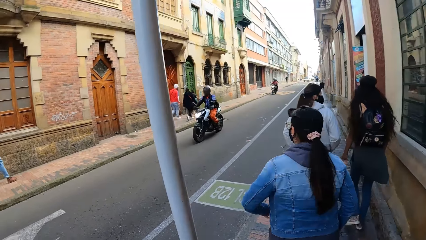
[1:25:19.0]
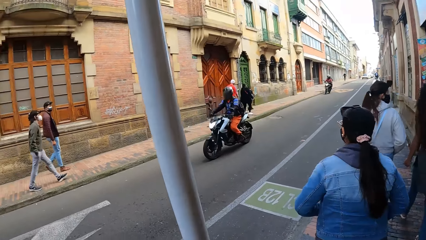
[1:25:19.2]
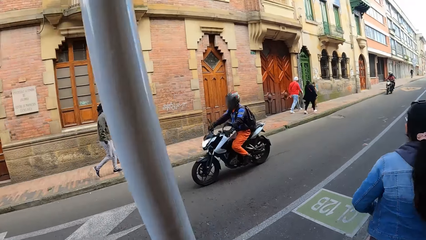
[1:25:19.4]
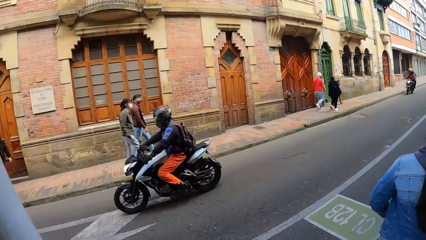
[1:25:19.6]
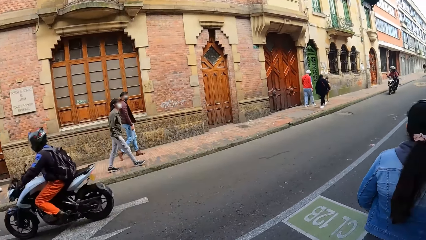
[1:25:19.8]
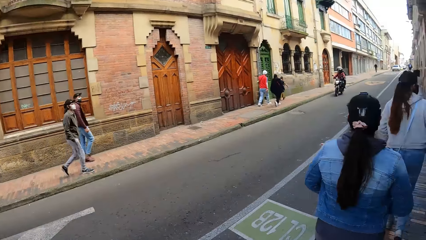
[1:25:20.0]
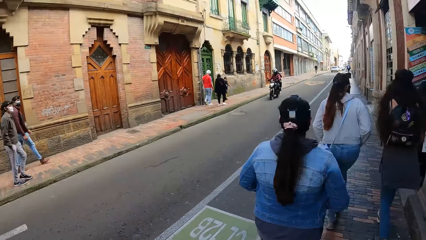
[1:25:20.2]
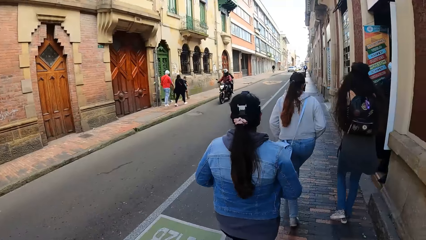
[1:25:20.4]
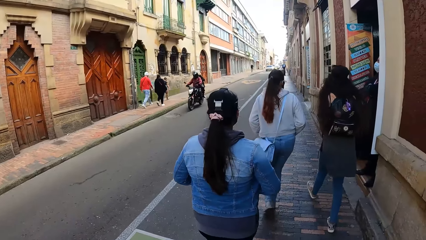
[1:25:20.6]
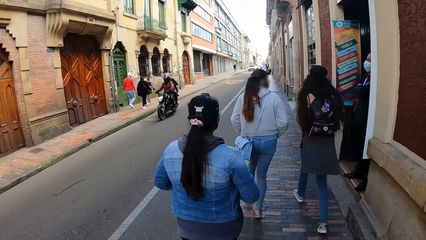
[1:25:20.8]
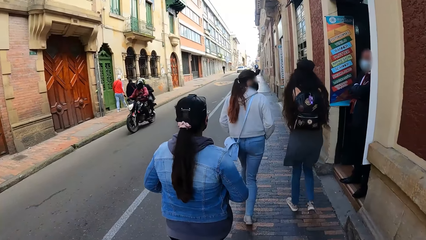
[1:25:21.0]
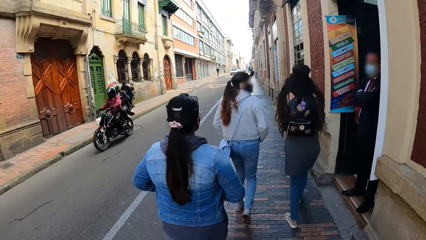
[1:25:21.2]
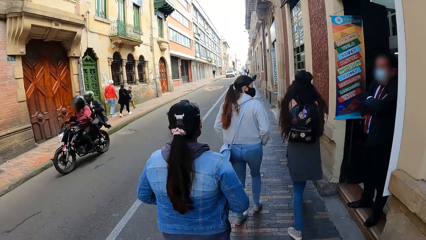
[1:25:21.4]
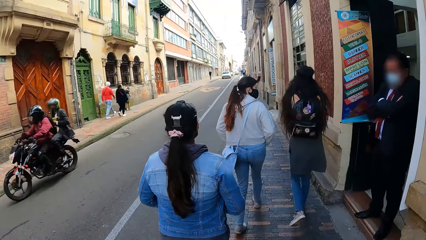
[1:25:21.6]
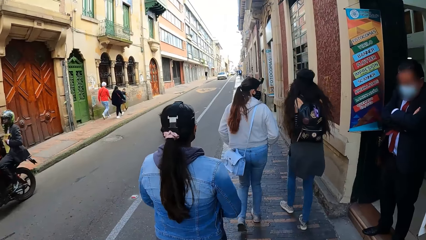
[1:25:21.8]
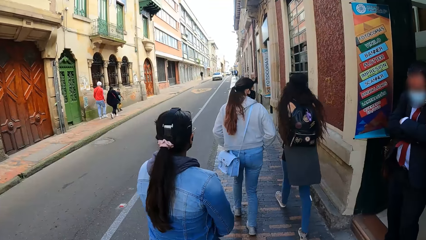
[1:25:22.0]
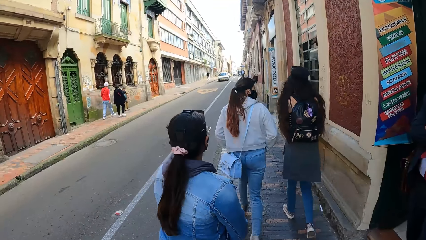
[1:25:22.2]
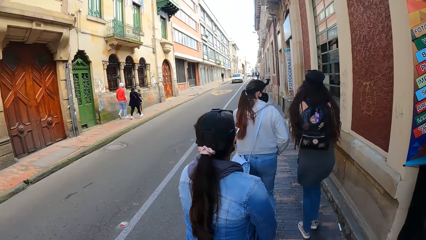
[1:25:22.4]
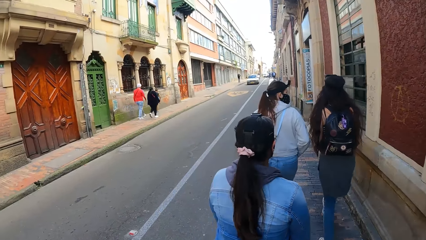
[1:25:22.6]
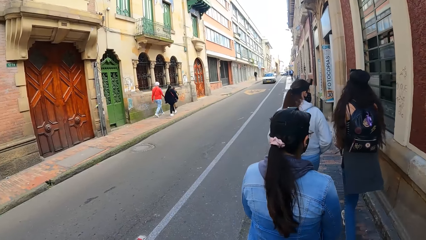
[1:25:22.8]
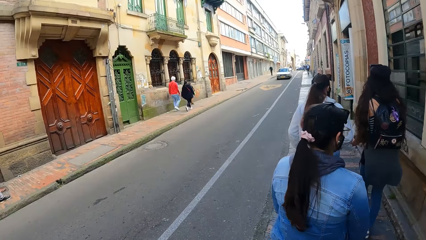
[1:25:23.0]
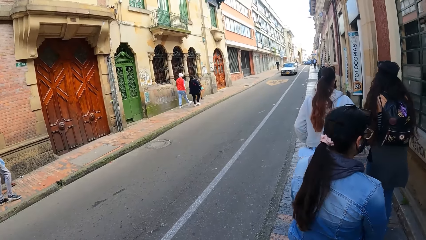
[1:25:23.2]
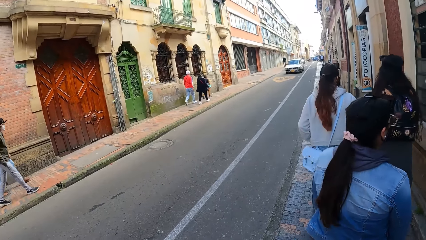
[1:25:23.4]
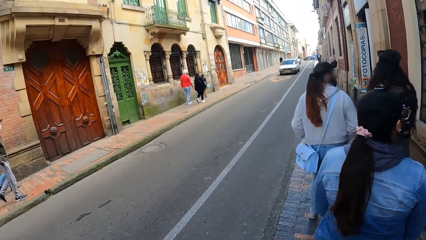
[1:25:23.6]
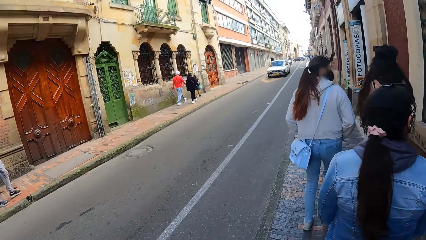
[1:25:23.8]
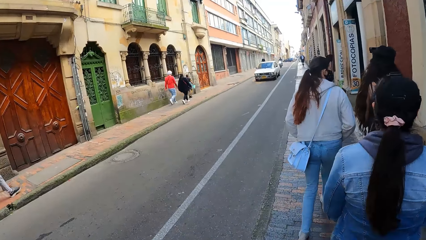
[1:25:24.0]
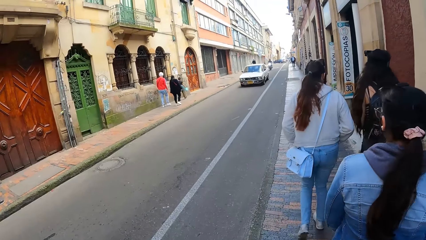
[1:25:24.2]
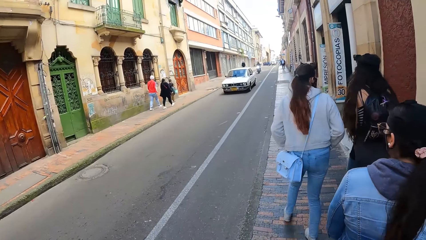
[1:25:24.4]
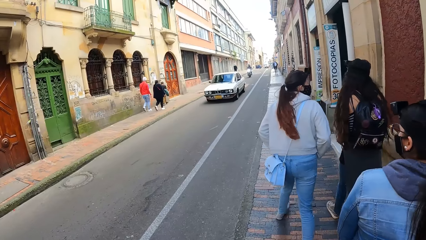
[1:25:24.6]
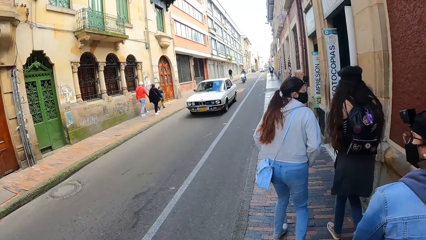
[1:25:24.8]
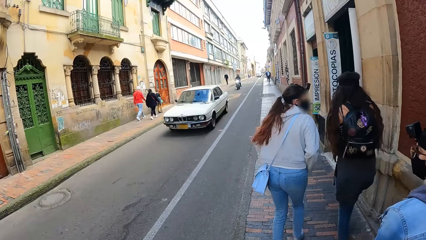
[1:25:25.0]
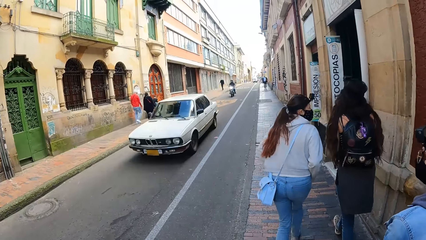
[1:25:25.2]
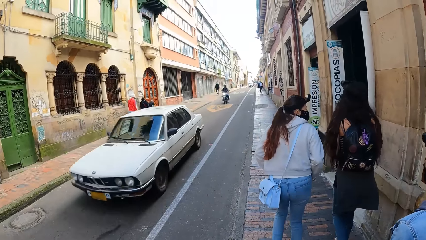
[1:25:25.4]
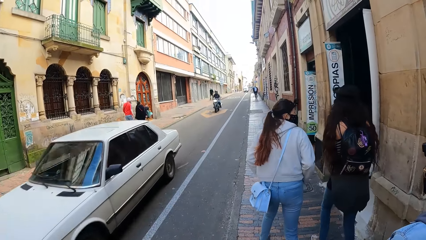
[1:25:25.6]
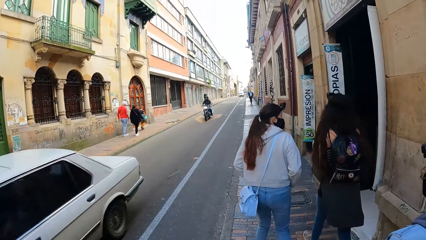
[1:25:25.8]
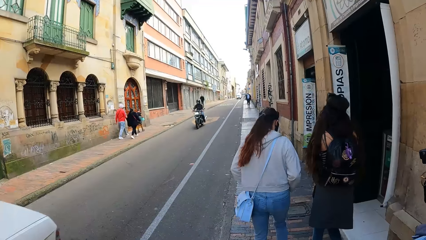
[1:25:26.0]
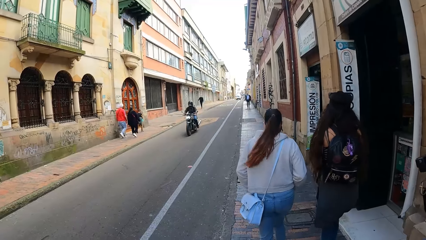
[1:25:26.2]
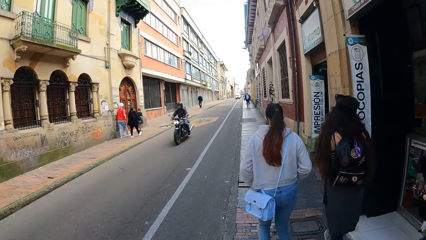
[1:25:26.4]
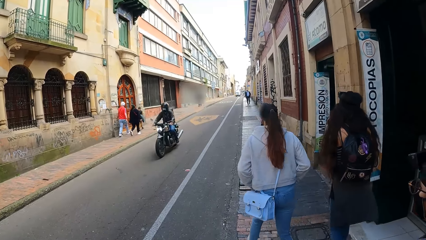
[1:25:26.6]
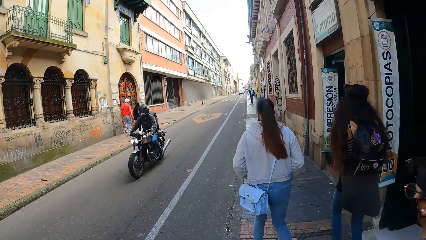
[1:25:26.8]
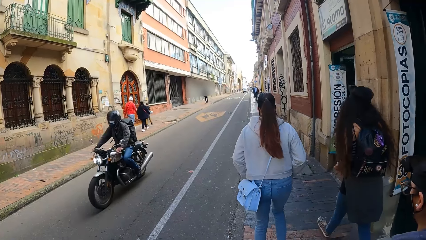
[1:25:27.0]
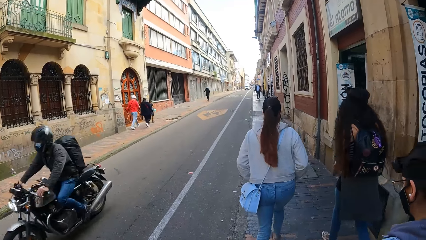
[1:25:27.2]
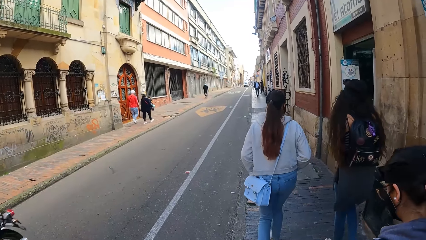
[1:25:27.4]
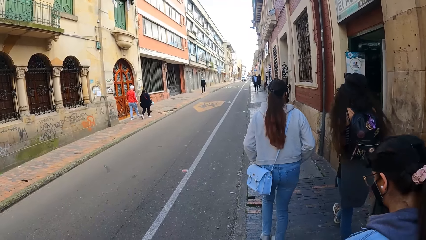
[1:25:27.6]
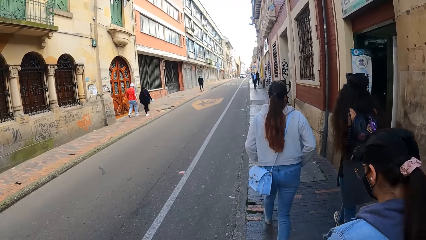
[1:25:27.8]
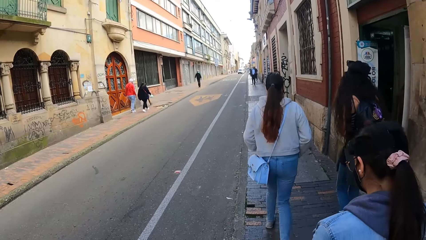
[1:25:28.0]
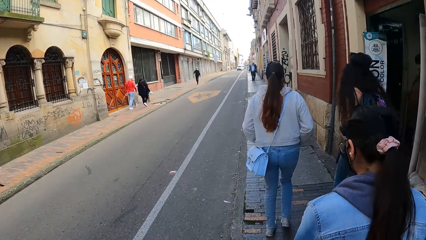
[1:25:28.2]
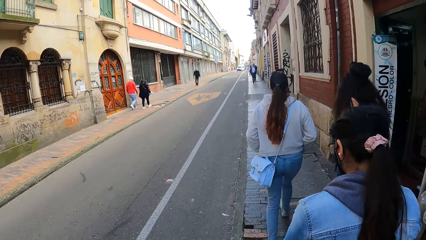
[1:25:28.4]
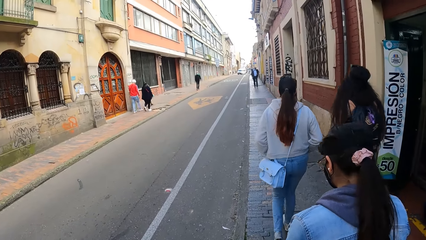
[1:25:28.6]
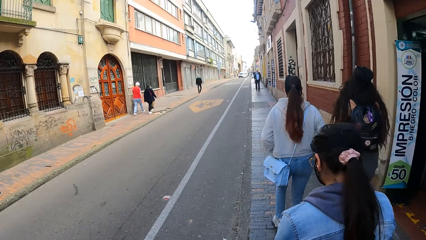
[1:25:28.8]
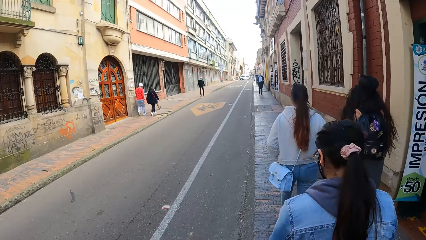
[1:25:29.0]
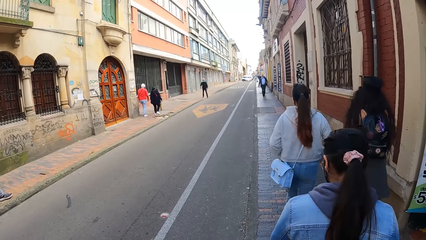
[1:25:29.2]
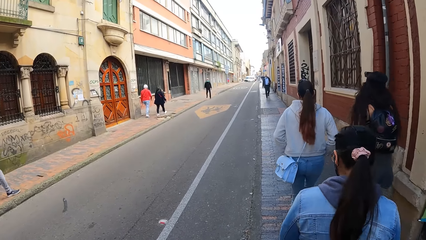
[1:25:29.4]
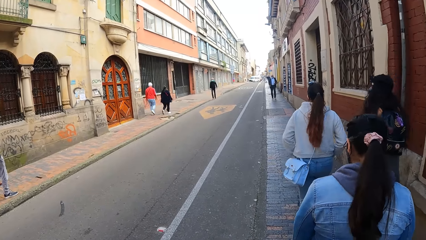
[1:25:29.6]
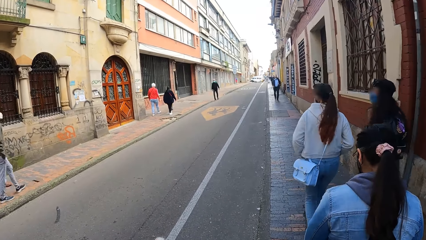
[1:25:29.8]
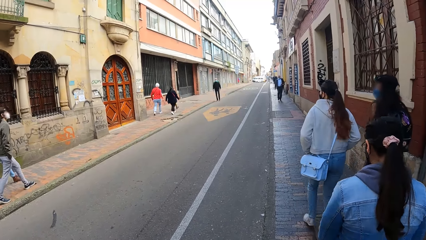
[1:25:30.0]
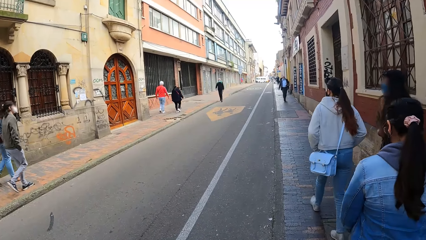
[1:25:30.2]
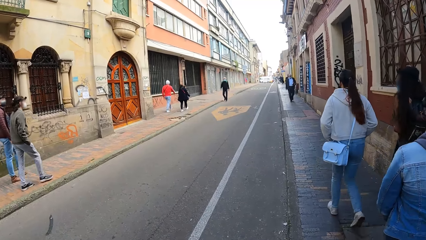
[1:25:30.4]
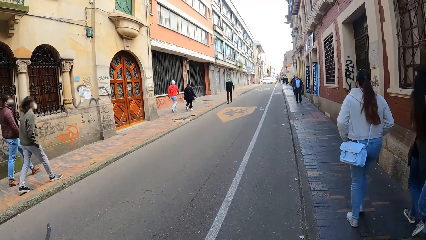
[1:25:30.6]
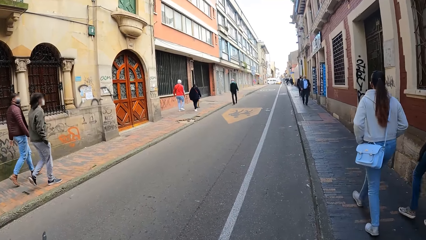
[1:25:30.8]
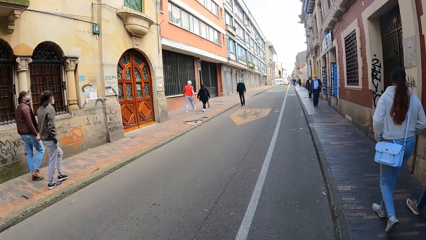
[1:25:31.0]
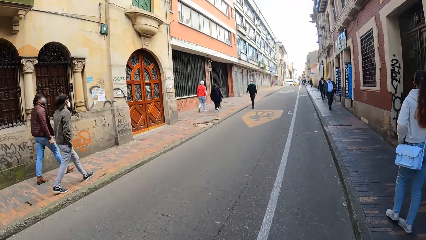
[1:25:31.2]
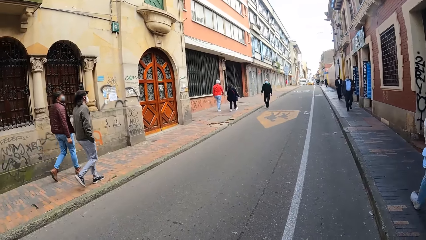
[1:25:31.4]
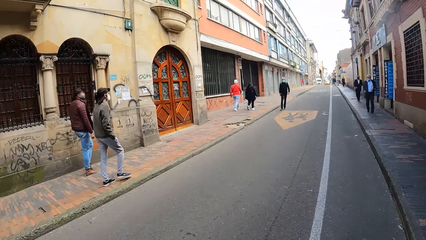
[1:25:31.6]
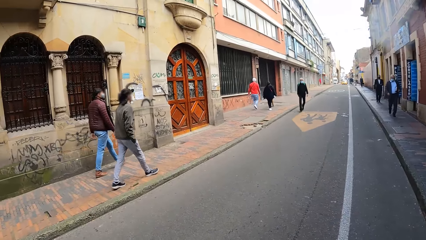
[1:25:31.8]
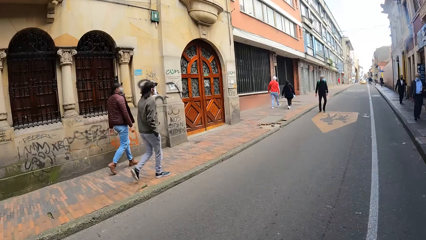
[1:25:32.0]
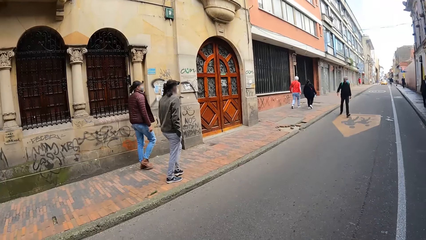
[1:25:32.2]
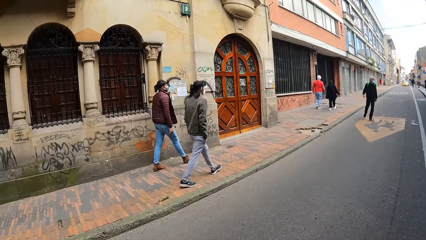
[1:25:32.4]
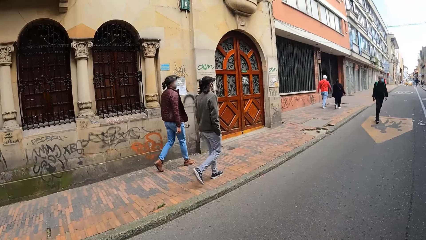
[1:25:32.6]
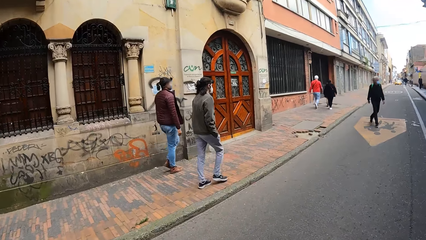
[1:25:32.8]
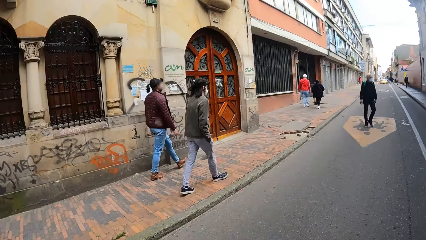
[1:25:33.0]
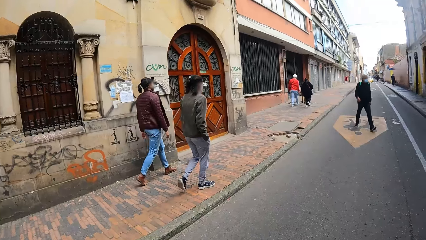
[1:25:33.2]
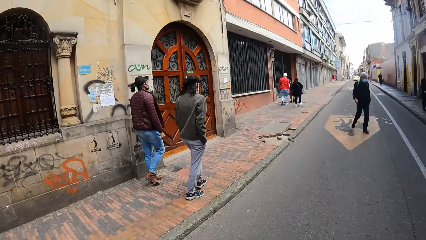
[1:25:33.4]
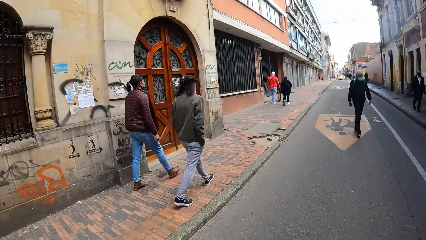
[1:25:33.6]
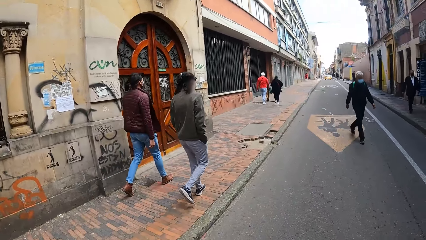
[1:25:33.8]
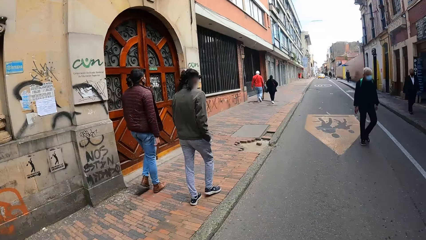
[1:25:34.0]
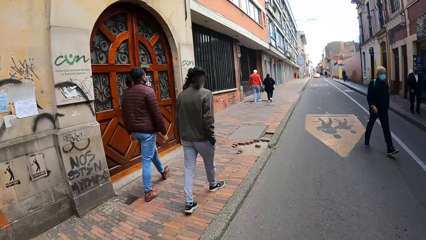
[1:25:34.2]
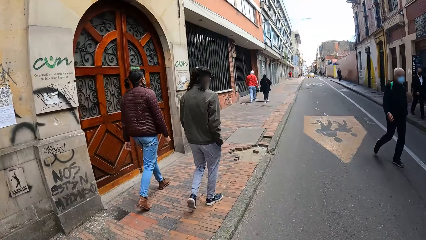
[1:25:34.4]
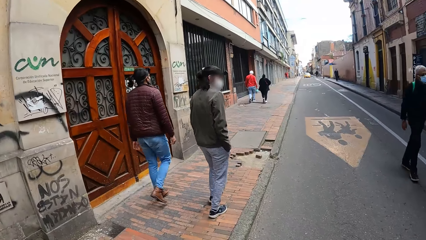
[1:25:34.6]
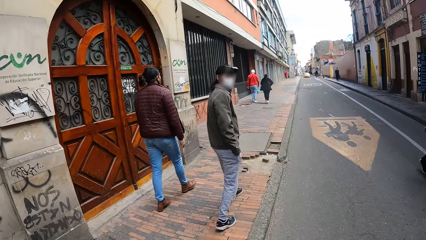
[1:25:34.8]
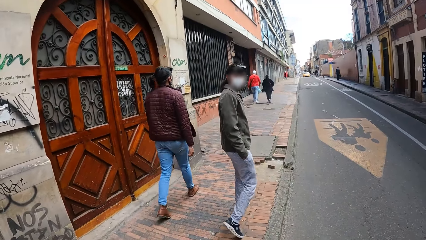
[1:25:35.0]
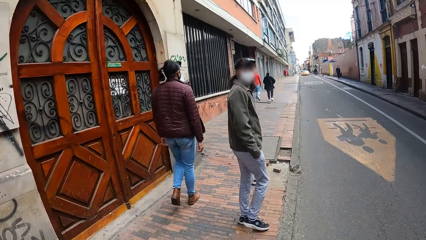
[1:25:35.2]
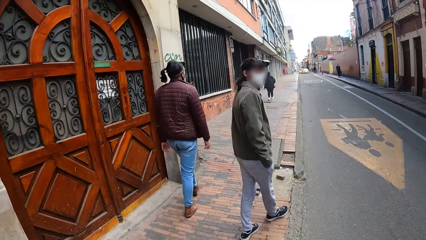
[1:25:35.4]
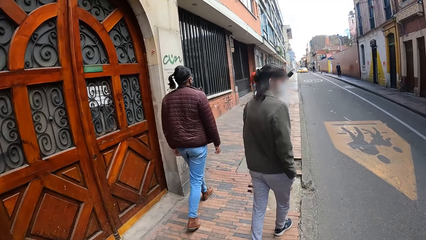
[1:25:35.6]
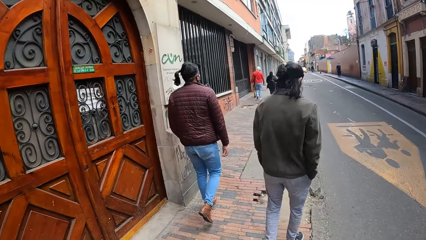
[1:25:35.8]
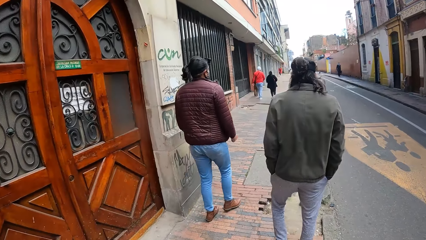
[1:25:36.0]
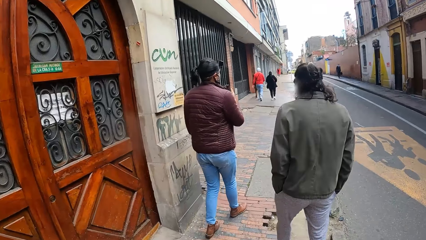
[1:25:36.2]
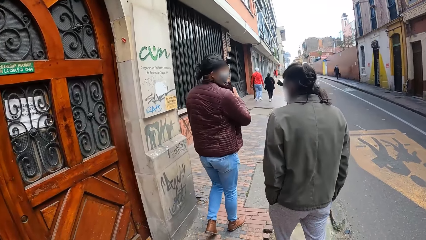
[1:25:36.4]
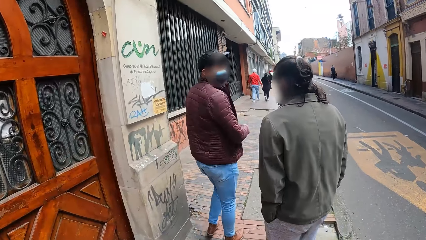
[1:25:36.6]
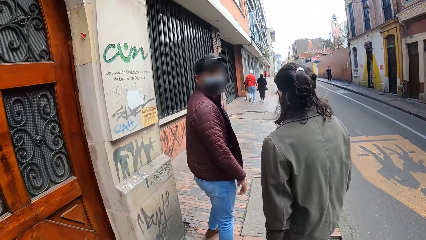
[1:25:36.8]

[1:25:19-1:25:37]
A motorcyclist rides past the camera wearer on the road. Another motorcyclist rides past the camera wearer on the road. A white car drives past the camera wearer on the road. A motorcyclist rides past the camera wearer on the road. A man interacts with the camera wearer.
